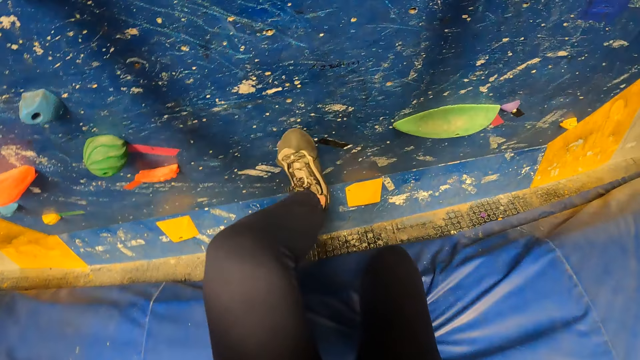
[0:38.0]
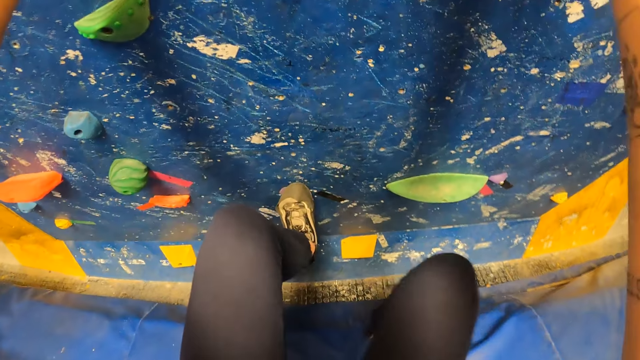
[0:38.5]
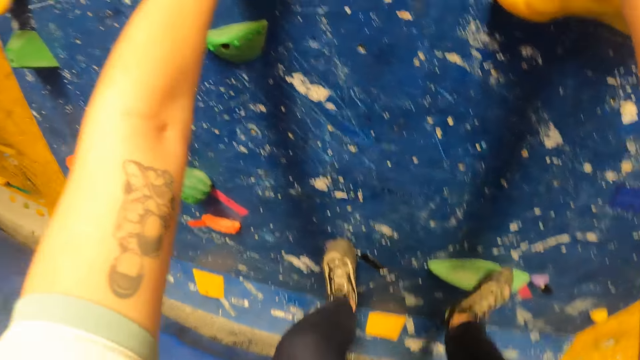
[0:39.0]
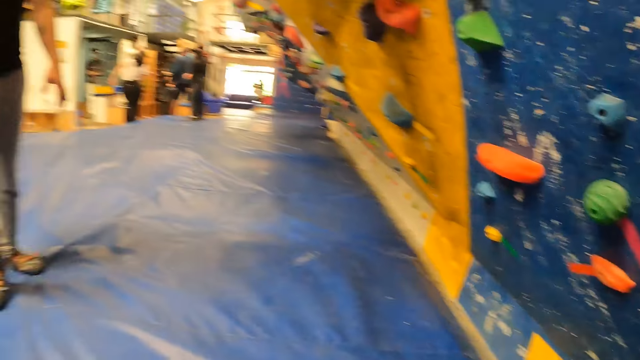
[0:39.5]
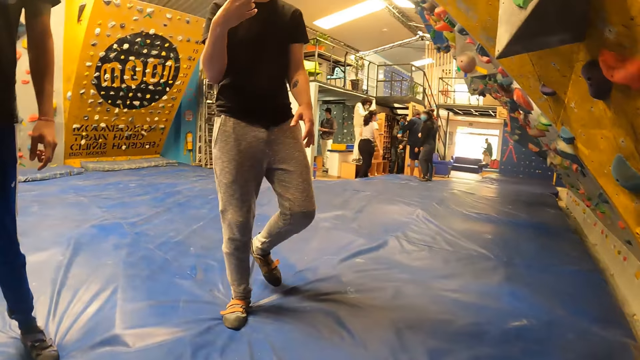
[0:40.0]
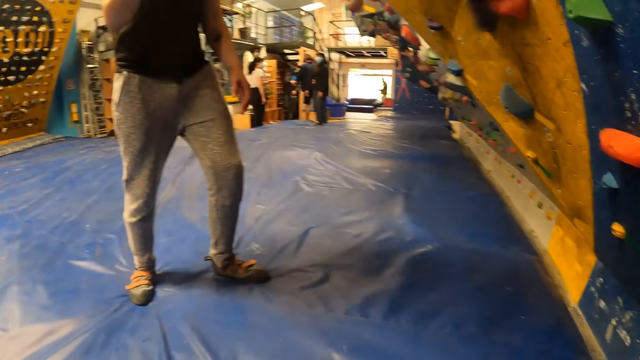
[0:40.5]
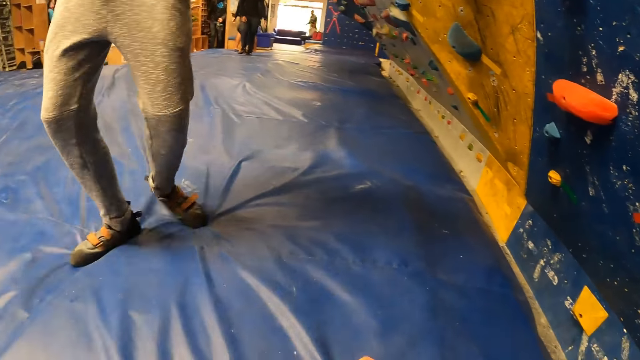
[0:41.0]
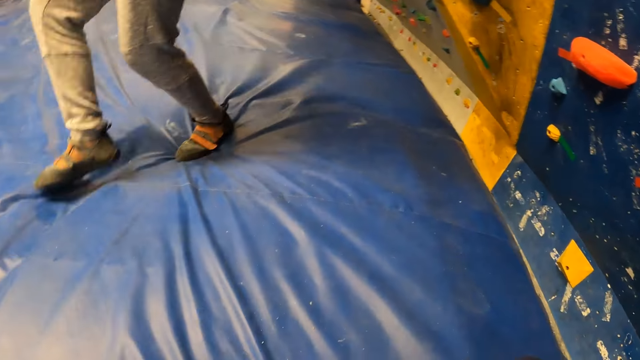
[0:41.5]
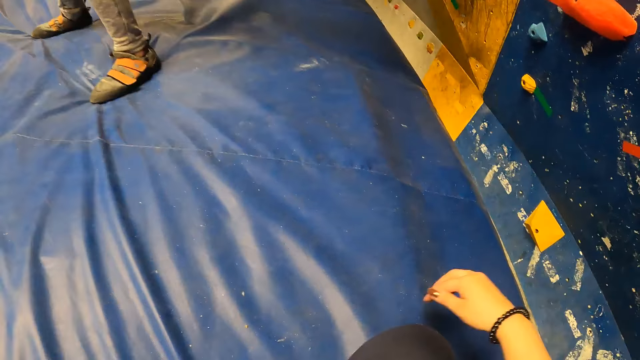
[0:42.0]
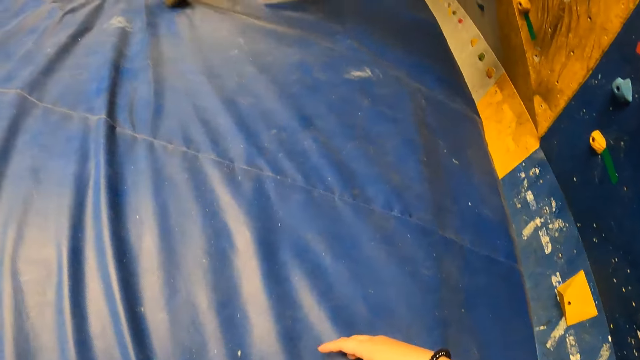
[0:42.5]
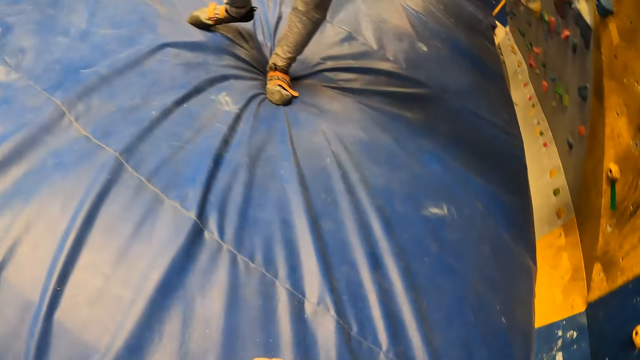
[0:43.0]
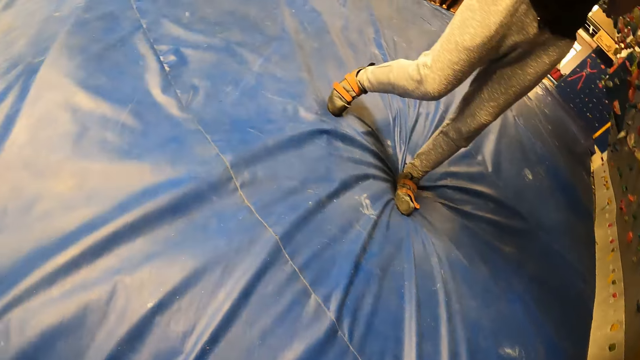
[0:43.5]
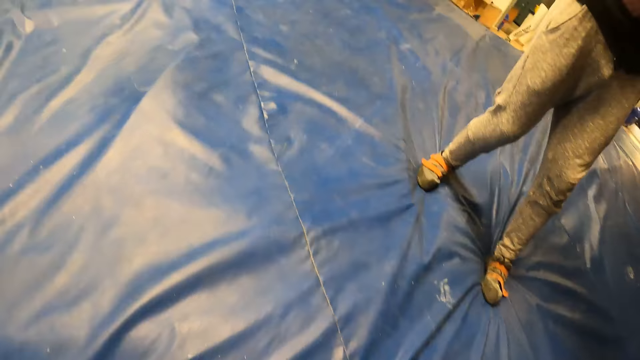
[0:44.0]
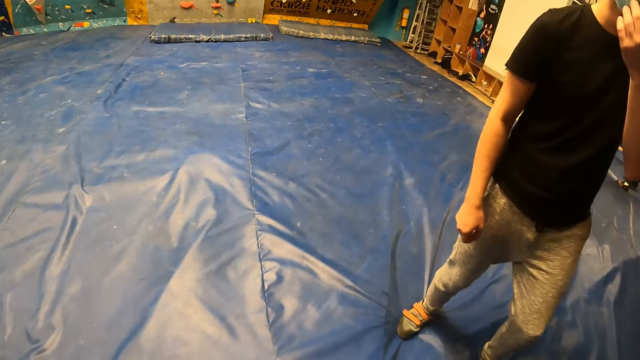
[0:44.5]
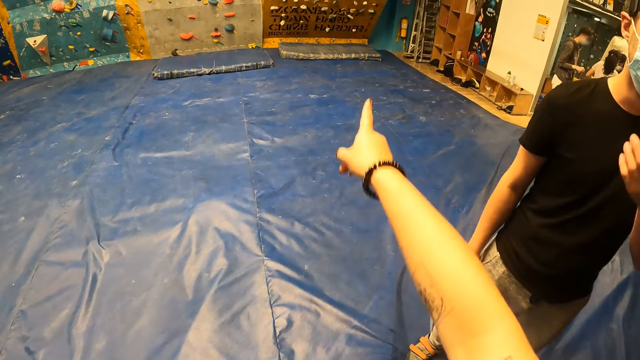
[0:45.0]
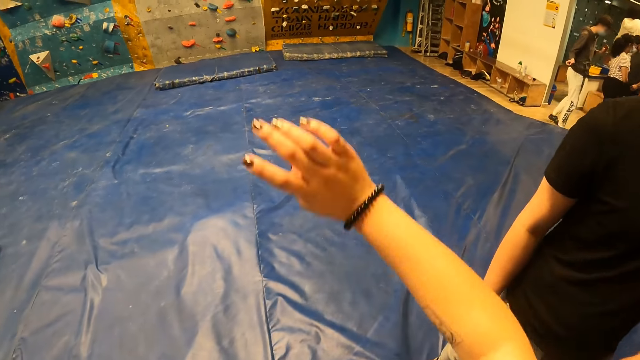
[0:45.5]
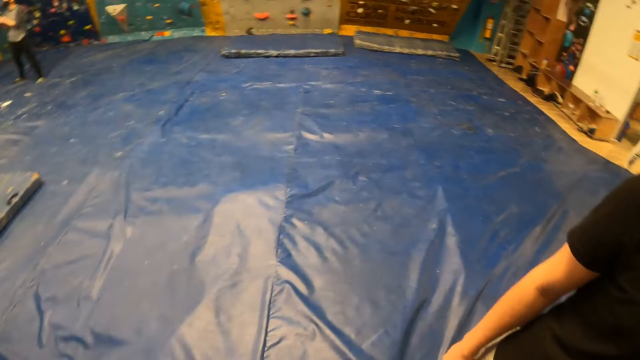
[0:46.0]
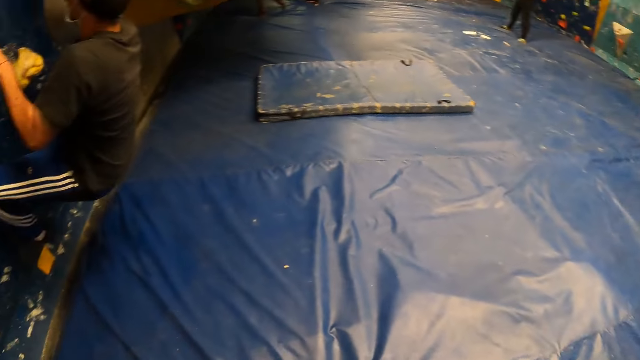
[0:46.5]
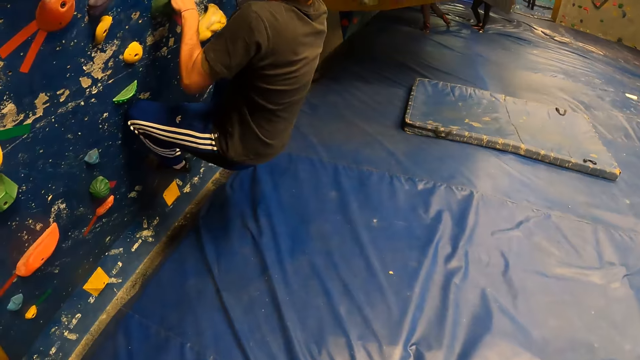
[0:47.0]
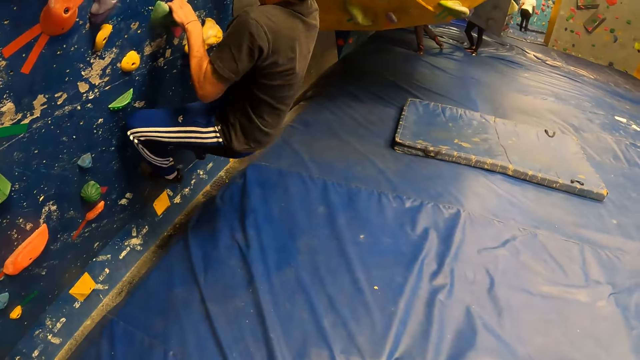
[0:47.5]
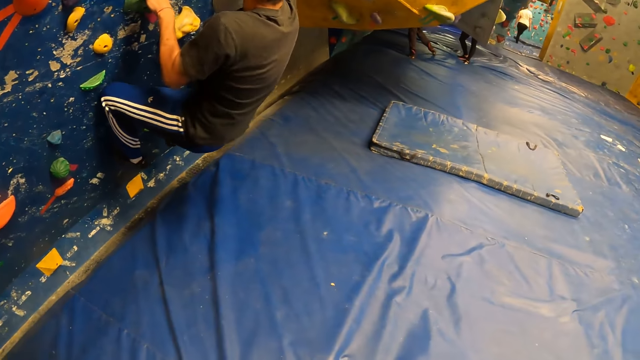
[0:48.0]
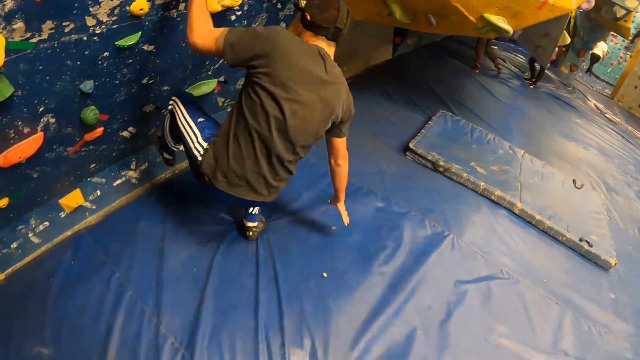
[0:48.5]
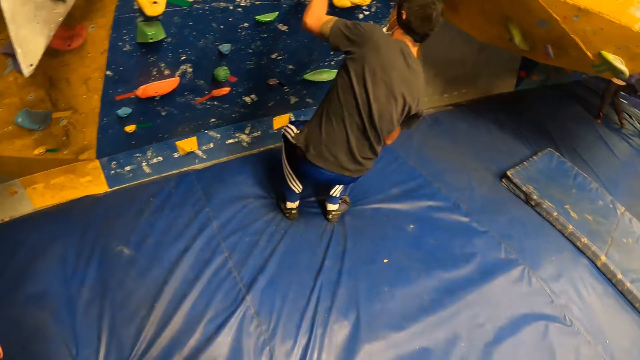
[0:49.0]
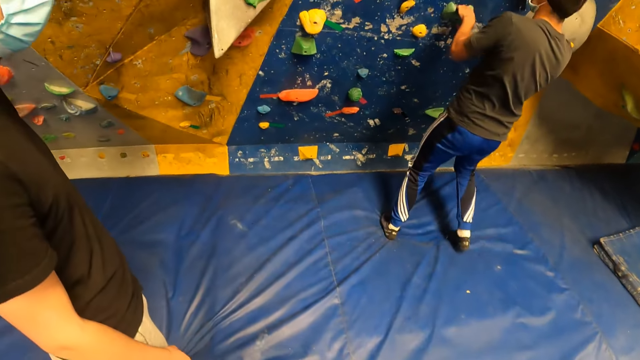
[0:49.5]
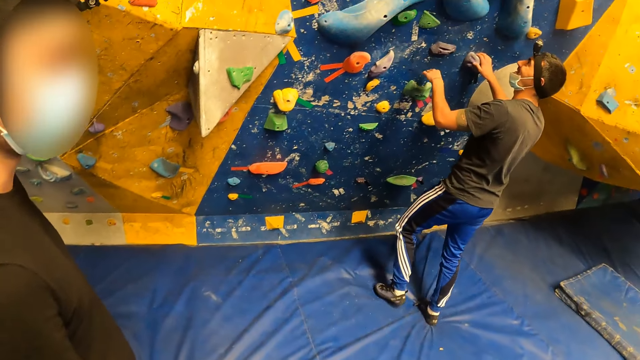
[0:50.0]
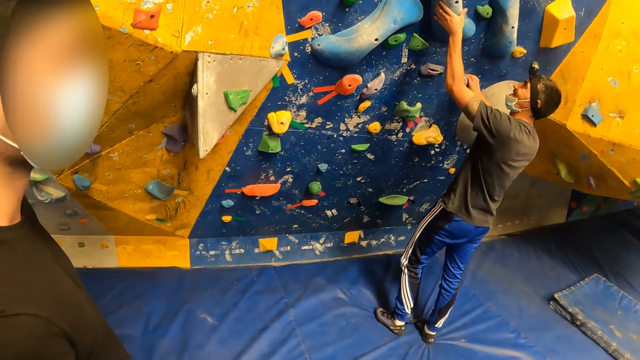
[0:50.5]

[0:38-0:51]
The camera wearer falls on the ground from the wall. They interact with a man. Another man climbs the climbing stones on the wall.

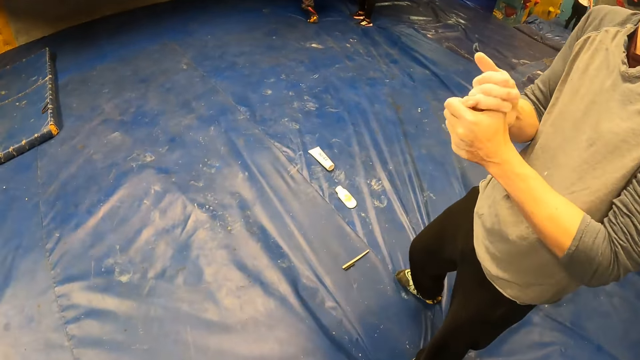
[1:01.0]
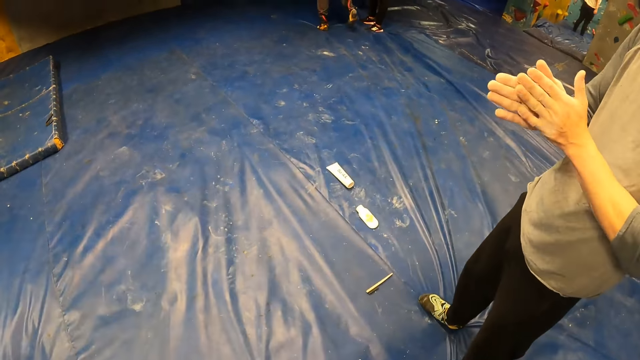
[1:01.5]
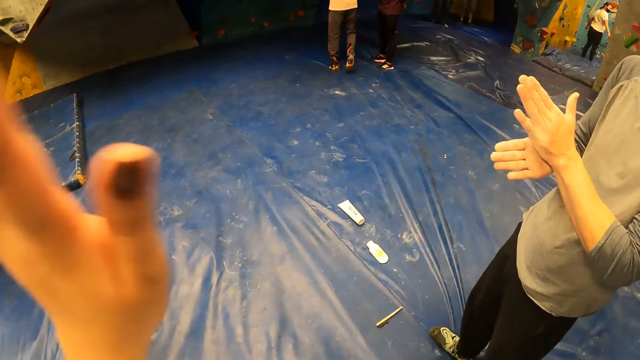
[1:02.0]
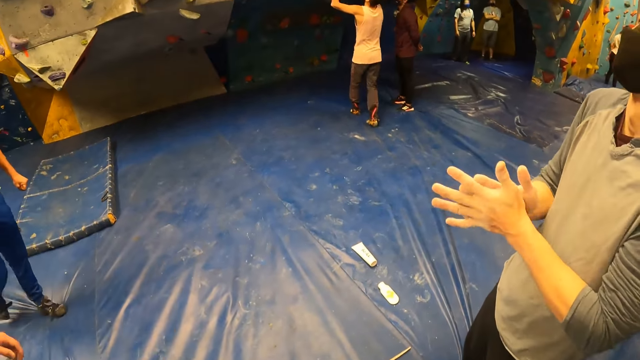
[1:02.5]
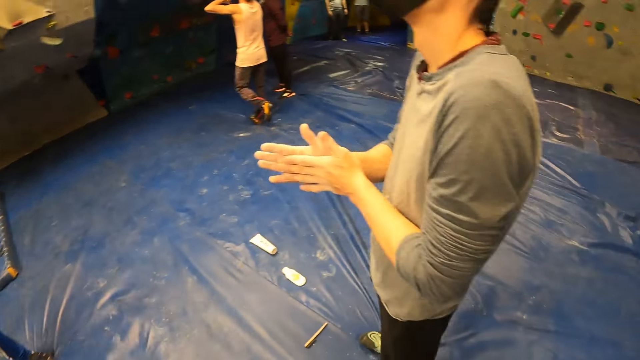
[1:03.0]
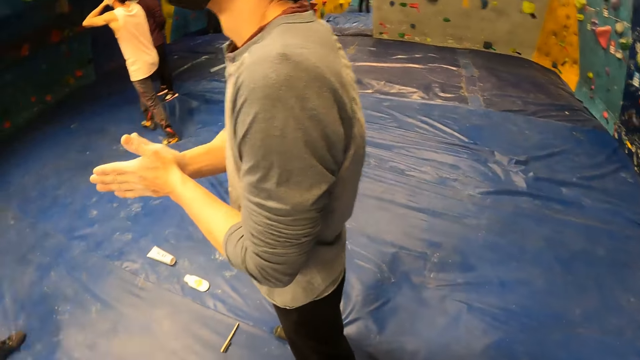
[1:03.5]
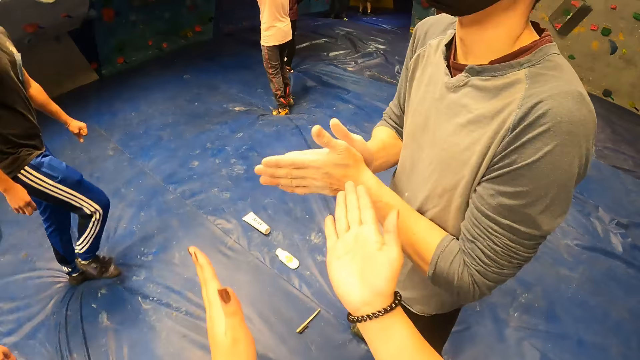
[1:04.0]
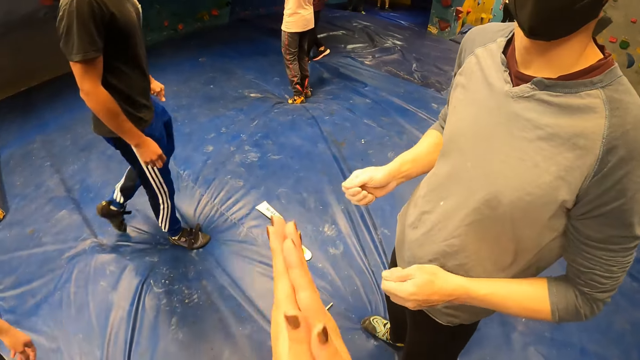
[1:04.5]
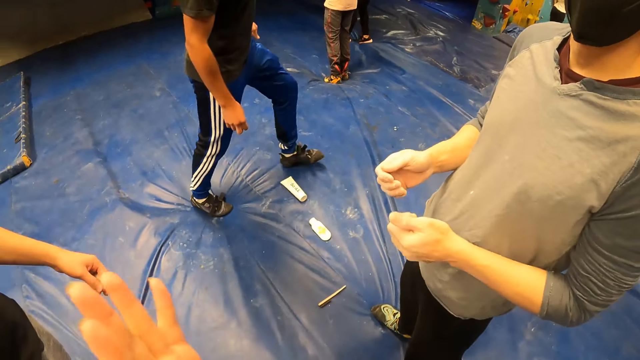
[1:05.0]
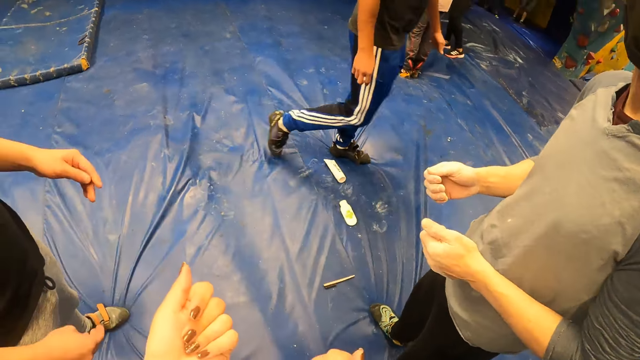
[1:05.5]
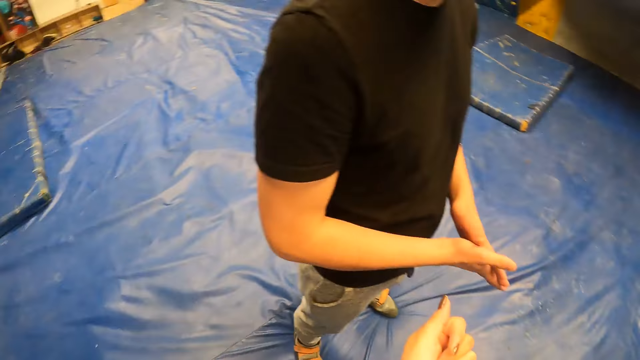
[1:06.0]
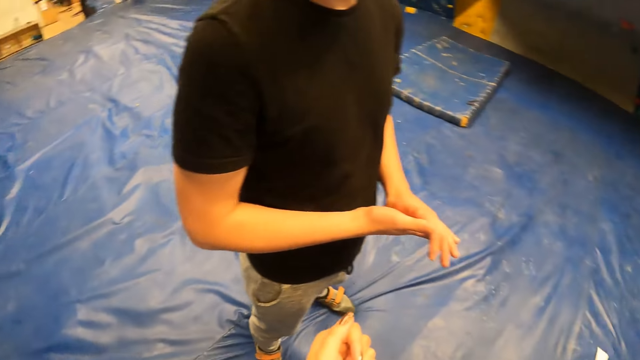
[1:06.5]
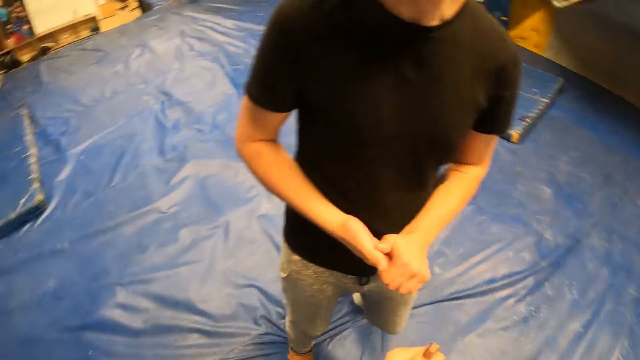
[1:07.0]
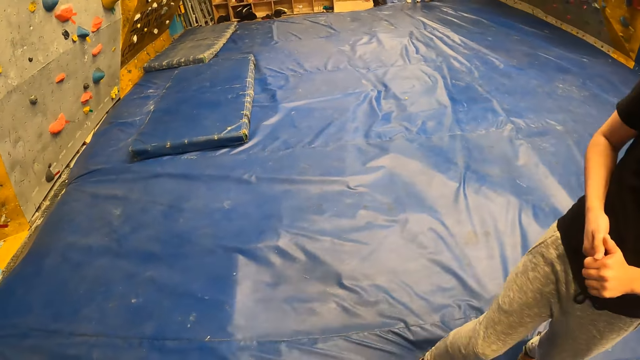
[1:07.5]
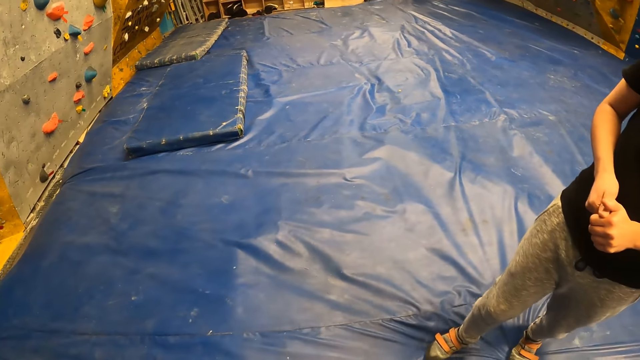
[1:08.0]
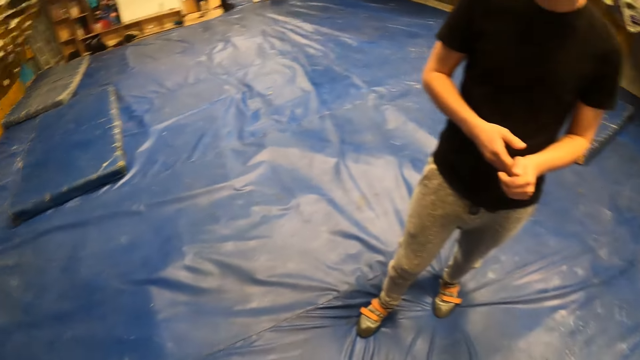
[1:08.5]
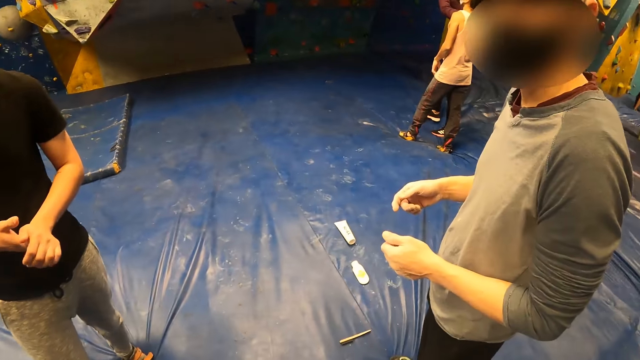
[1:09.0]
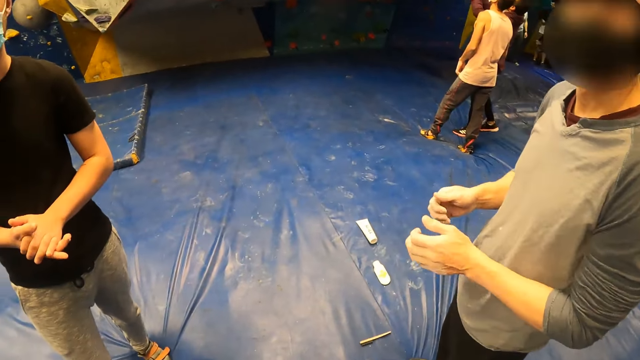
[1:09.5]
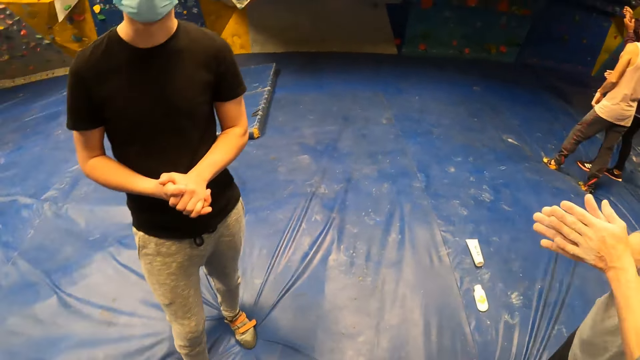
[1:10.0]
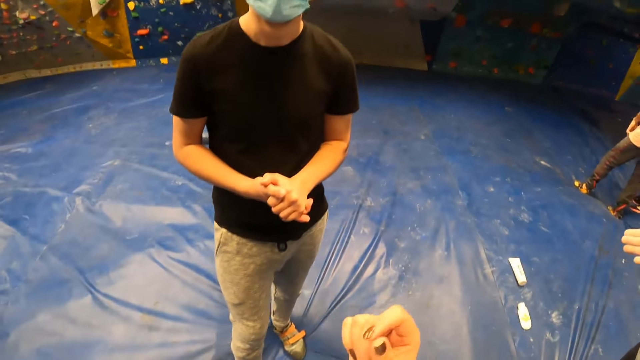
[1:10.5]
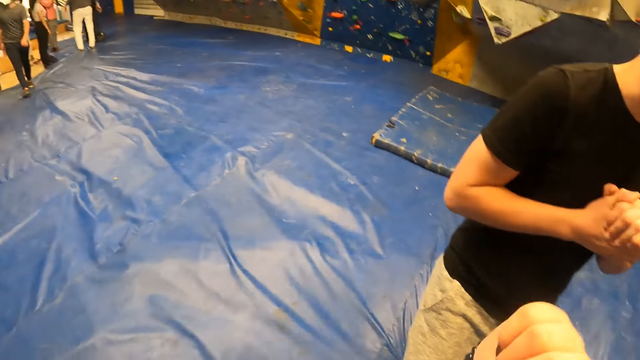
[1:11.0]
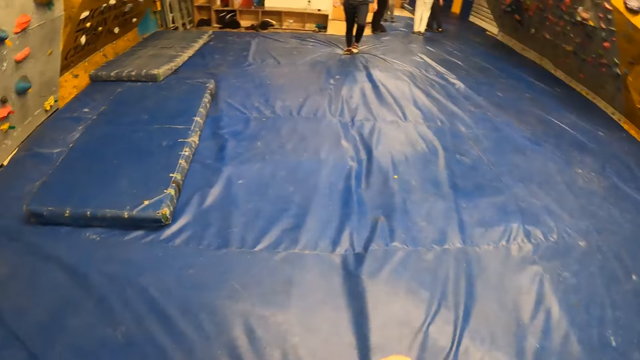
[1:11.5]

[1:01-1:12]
The camera wearer interacts with a man. They interact with another man and the first man.
